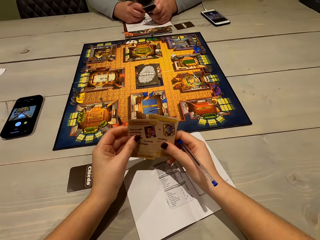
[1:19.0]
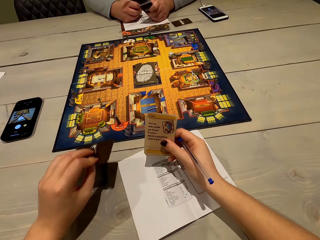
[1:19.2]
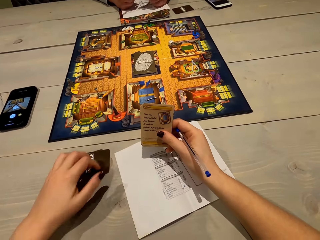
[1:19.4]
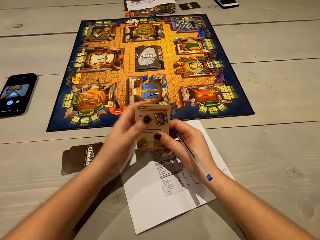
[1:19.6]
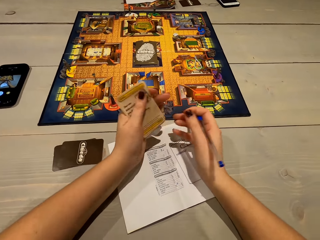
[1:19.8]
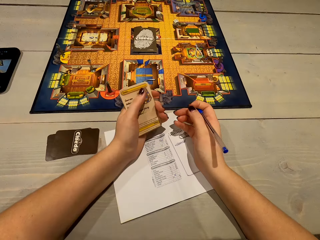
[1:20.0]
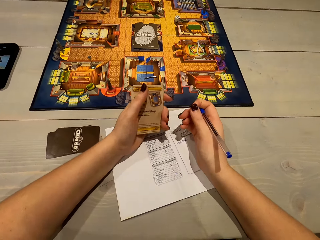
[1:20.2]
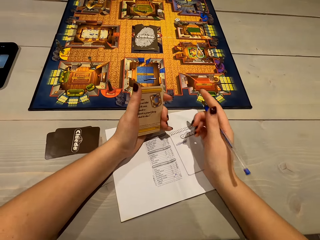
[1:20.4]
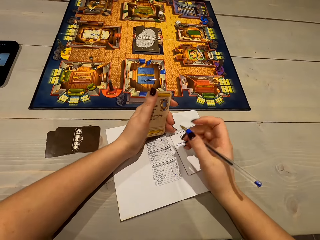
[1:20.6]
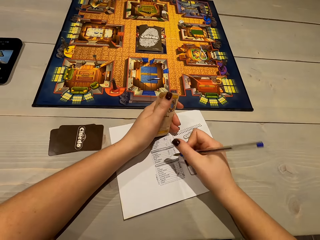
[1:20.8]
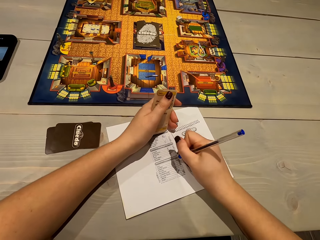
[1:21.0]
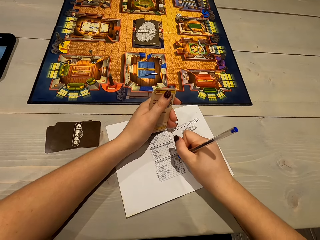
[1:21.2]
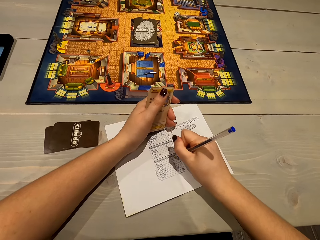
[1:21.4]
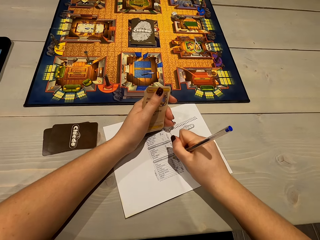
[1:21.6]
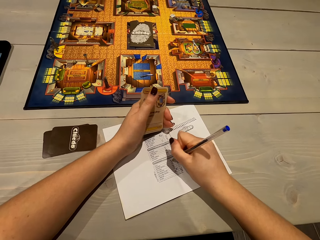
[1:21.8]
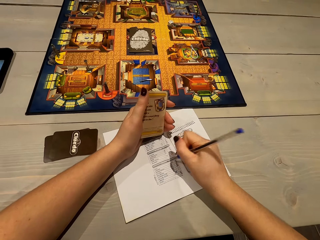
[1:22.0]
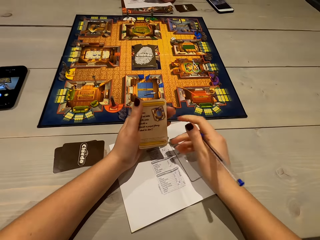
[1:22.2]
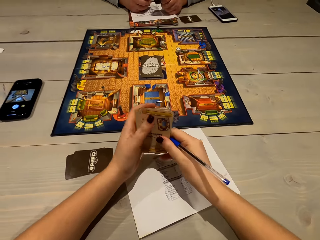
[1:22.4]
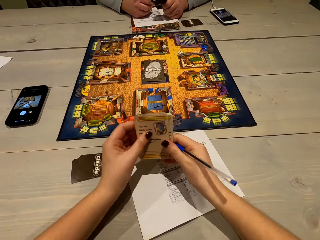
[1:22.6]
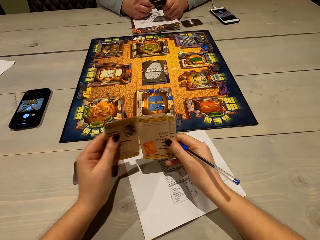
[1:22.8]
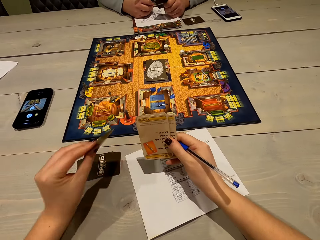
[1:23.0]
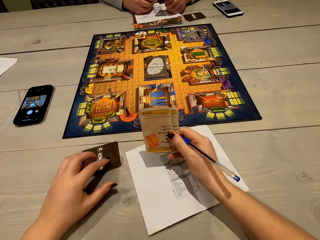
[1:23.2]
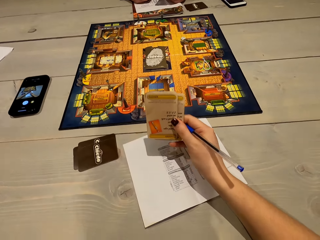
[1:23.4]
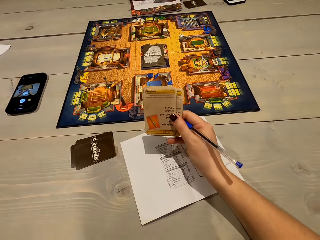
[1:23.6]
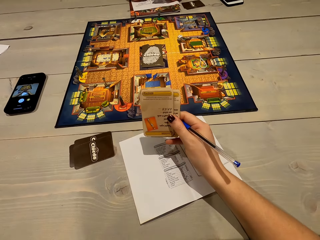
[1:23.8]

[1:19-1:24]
The camera wearer puts the card on the table. They write on the paper. They put the card on the table.

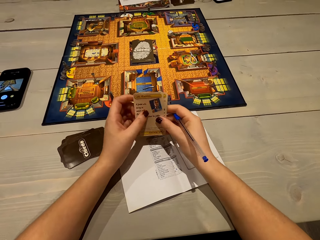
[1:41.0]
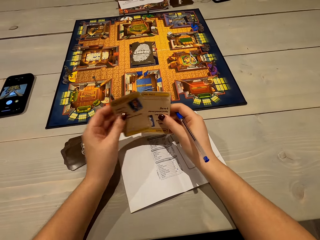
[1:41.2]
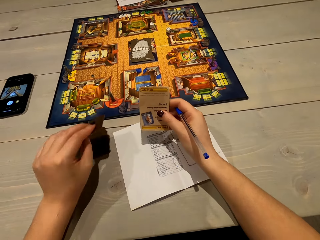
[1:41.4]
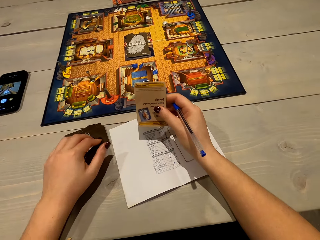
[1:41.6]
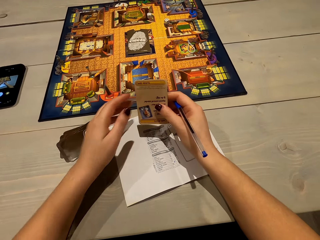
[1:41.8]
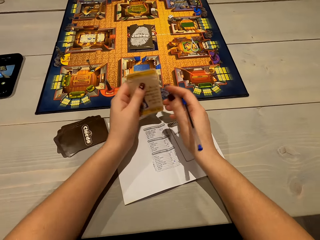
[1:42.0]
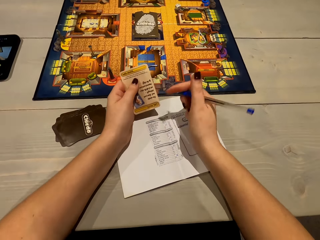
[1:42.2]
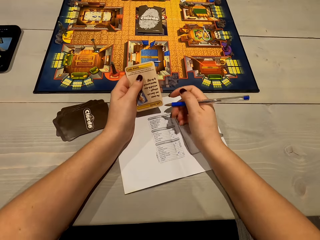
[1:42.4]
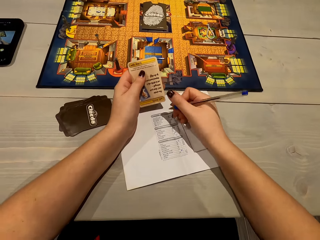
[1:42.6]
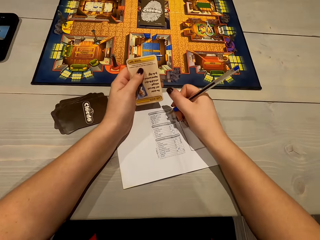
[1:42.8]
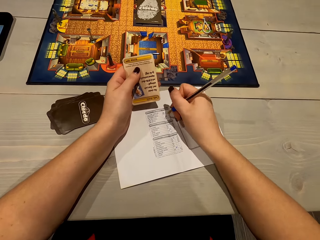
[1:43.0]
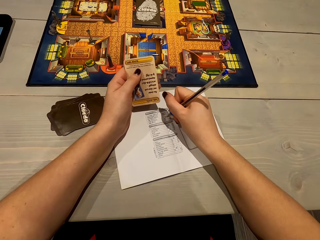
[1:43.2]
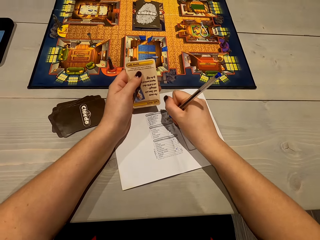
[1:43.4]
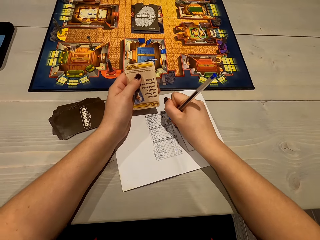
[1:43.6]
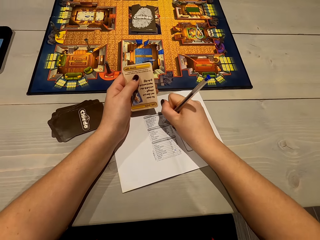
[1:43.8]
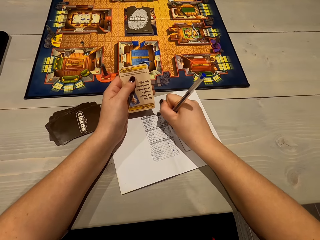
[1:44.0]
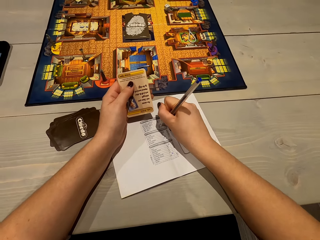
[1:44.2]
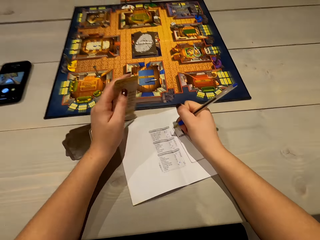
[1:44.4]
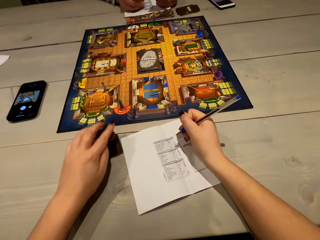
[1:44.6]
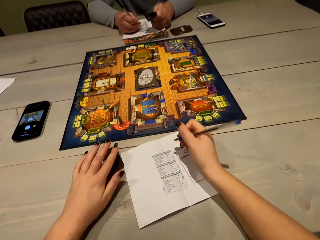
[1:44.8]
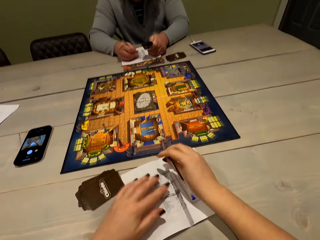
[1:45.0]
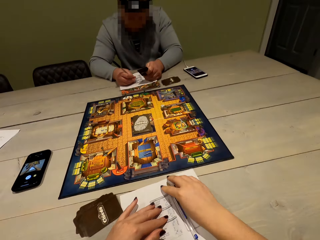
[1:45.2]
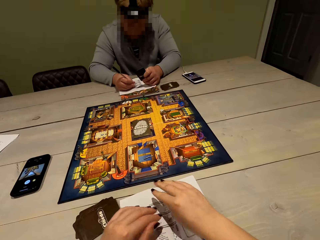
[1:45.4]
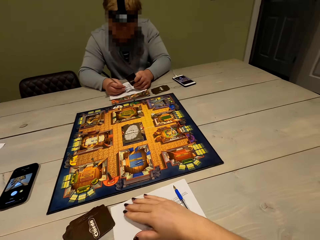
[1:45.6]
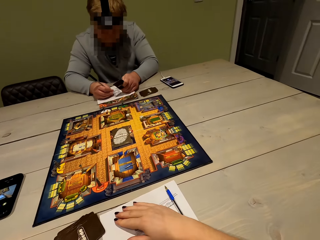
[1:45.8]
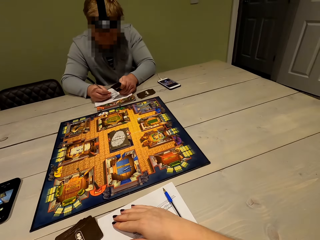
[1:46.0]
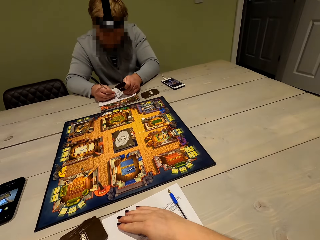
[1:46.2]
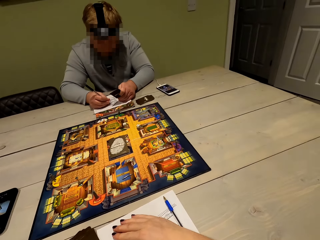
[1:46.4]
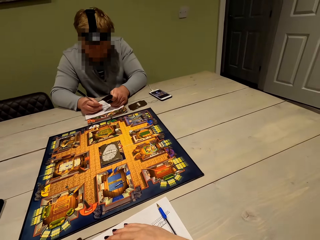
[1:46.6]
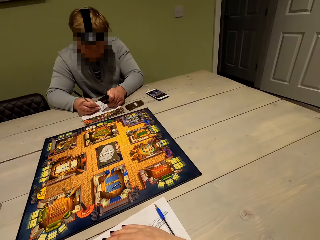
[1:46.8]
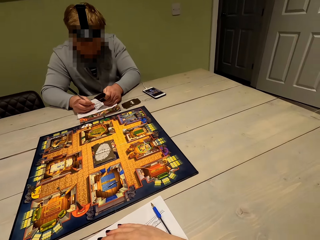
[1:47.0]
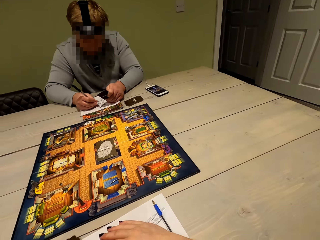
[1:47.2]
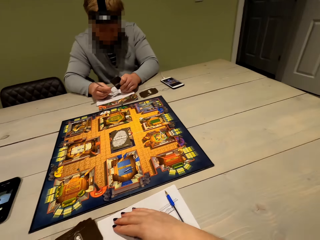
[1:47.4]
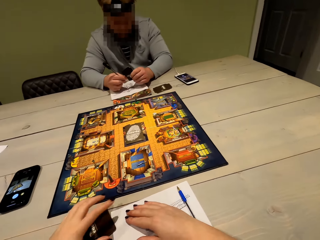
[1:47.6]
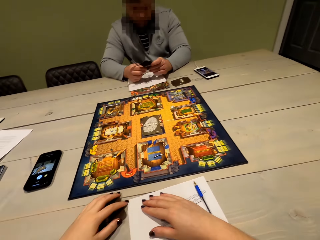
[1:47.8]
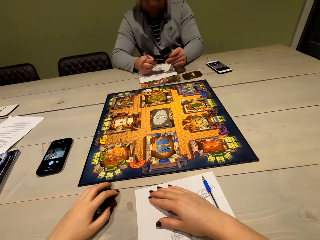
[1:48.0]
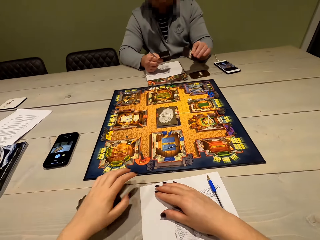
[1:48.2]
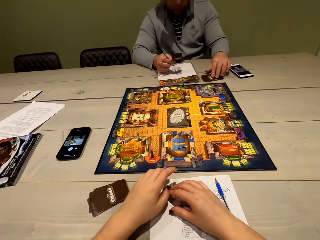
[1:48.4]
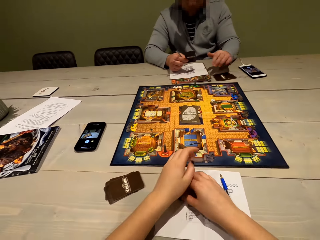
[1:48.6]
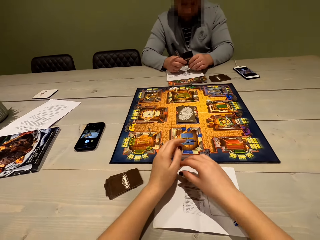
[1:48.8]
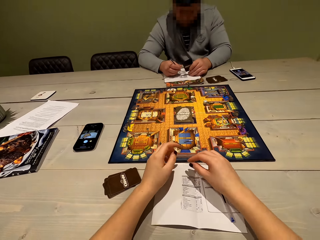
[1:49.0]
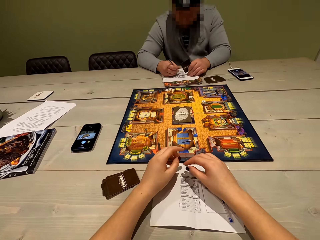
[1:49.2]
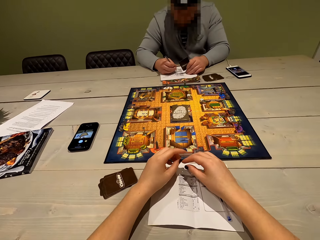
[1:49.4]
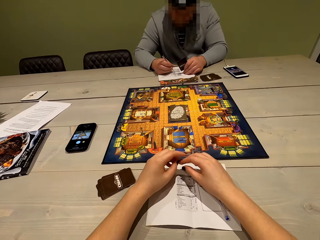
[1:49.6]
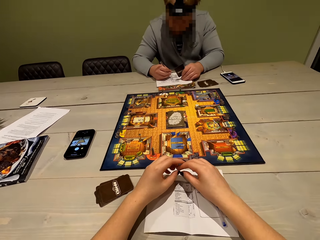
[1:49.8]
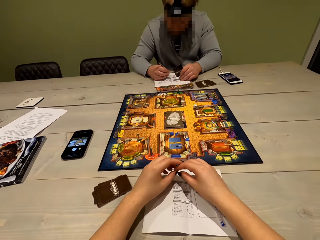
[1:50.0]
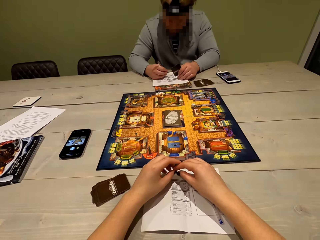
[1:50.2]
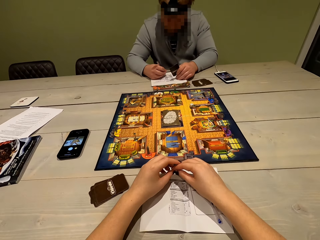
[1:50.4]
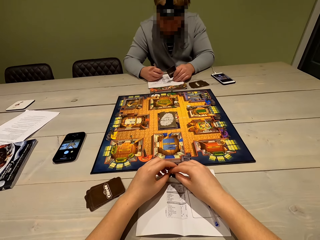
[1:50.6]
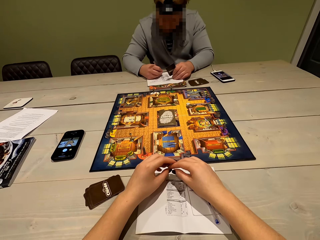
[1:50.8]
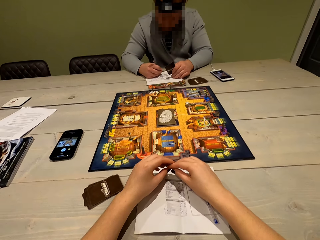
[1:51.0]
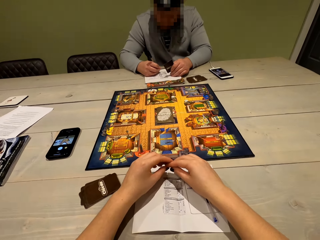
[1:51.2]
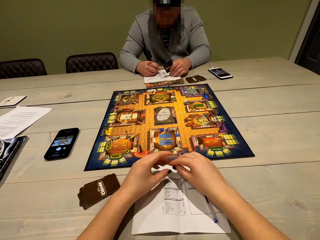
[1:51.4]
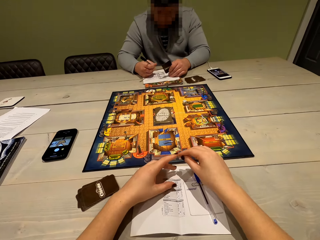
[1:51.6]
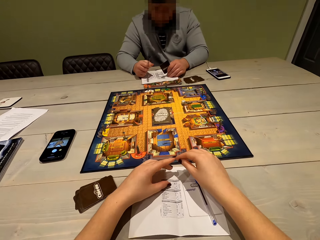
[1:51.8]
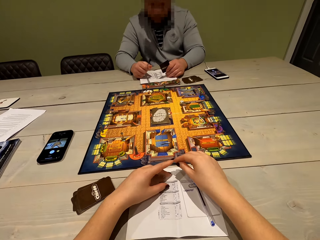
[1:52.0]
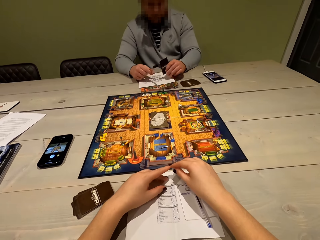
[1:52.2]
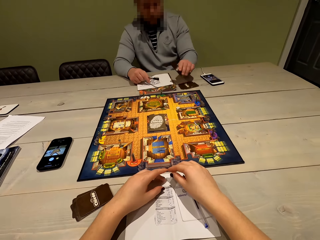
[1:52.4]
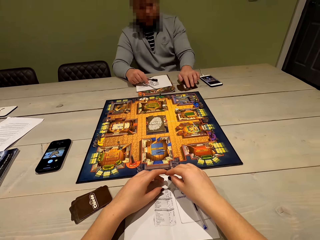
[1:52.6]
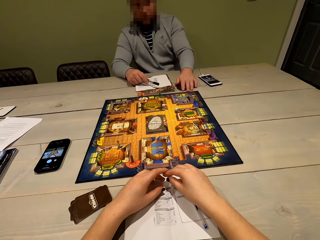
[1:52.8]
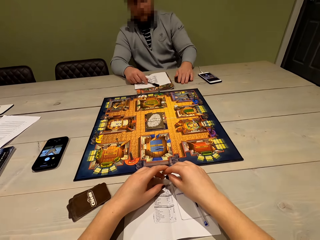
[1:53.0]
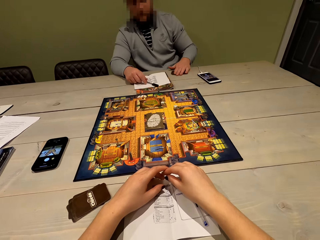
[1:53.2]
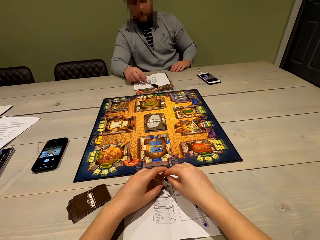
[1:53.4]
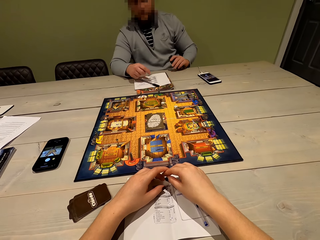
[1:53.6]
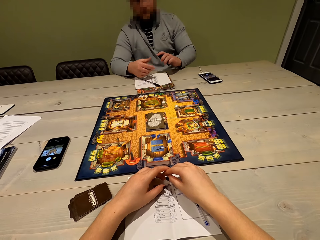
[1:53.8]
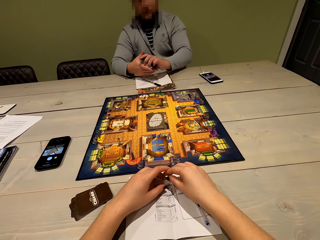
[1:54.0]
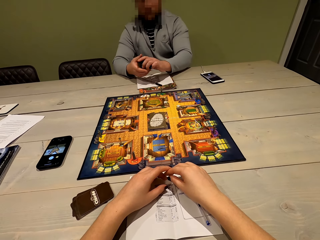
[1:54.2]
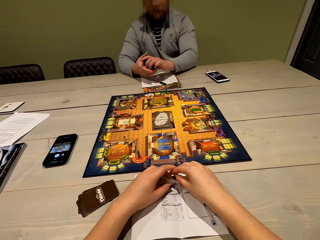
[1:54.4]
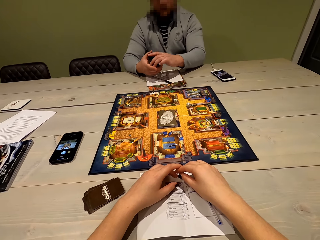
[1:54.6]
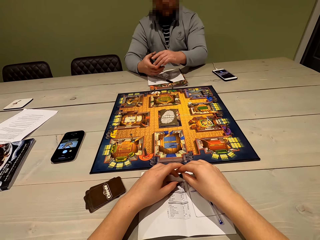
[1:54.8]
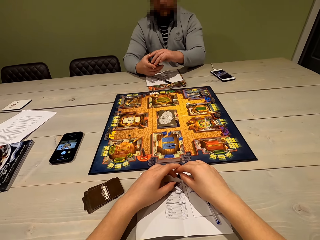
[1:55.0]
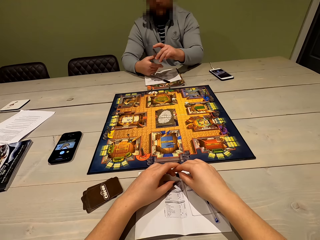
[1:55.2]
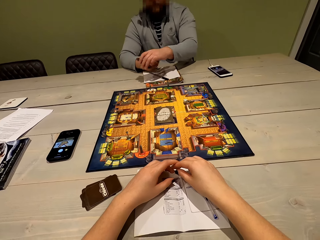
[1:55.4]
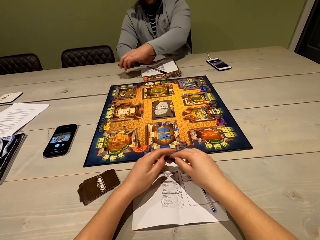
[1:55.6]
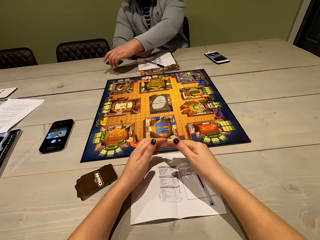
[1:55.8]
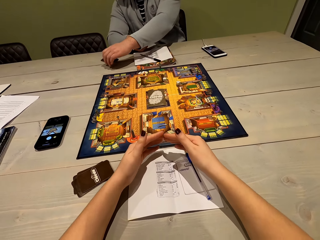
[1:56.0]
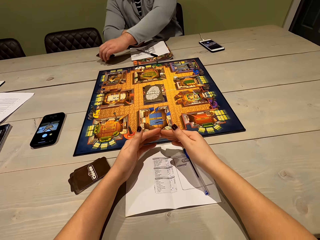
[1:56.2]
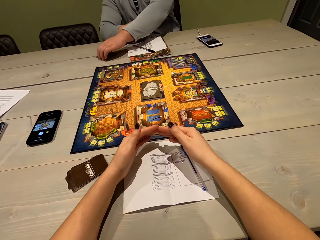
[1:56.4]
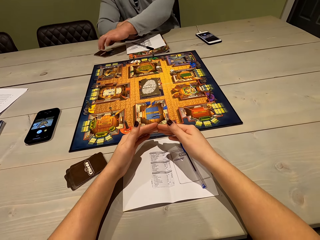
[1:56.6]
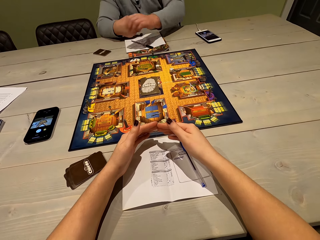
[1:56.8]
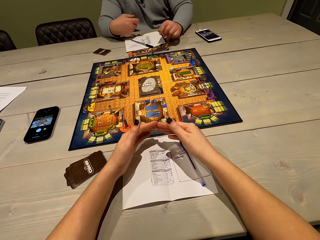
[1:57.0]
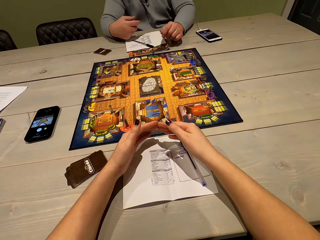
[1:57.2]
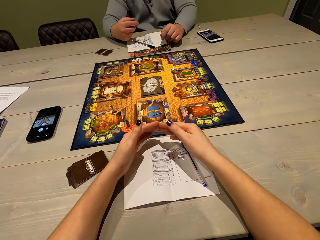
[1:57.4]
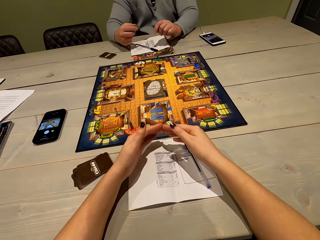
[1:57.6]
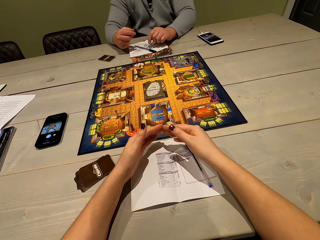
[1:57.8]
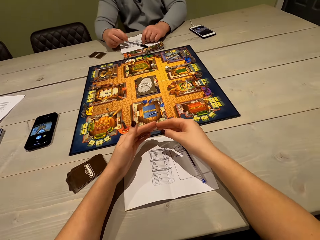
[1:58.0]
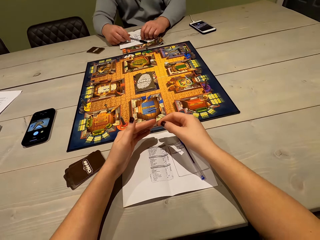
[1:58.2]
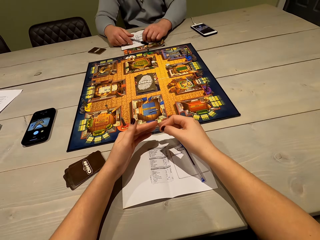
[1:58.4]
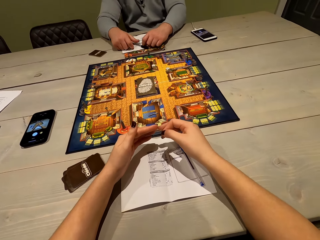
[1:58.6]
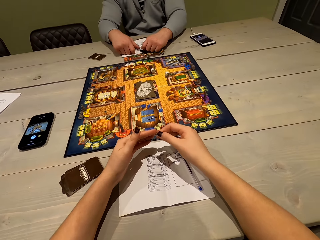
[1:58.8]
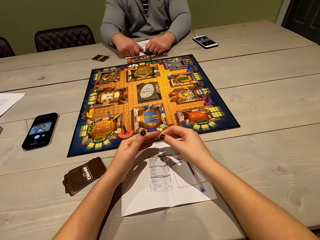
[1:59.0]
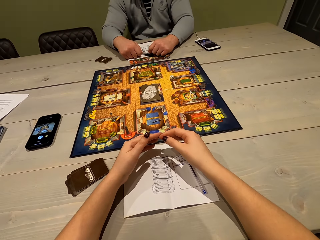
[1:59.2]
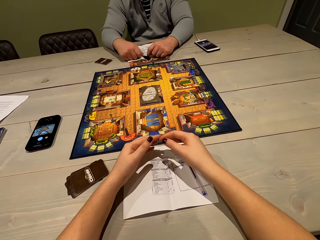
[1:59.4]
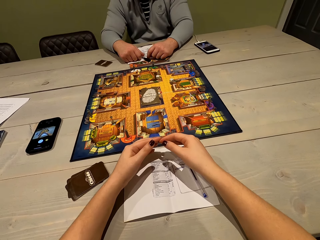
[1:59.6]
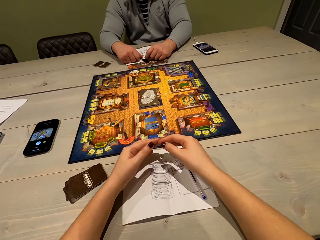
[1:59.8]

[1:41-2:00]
The camera wearer puts the card on the table. They write on the paper. They put the card on the table, and put the pen on the table. A person writes on the paper. The camera wearer looks around and moves the cards. The person puts the card on the table and writes on the paper. The camera wearer puts fingers together. The person puts the card on the table, puts the pen on the table, picks up the cards and puts the cards on the table.
